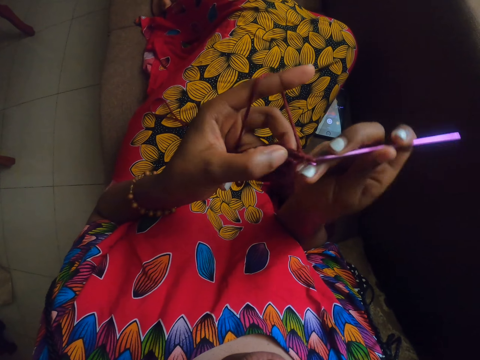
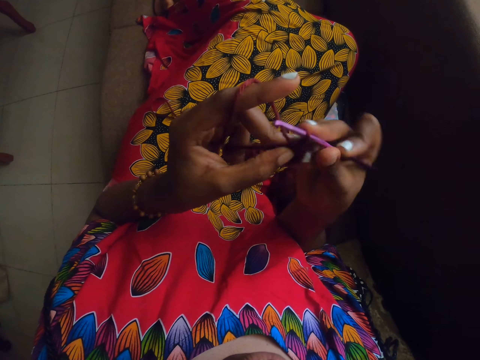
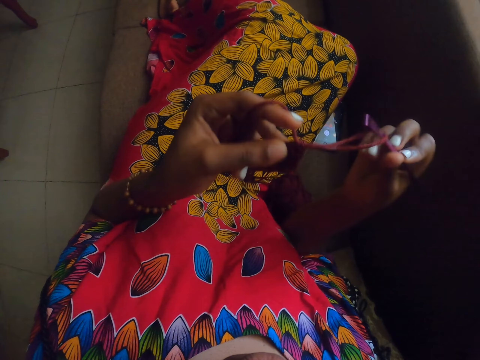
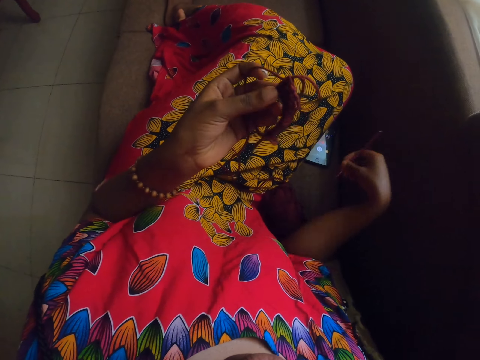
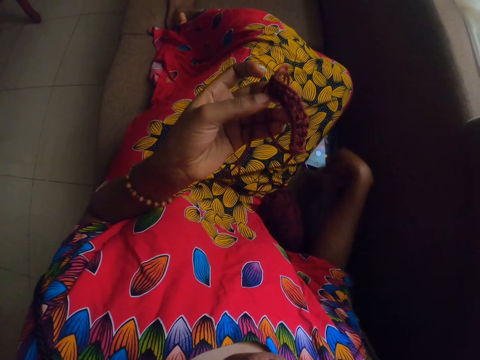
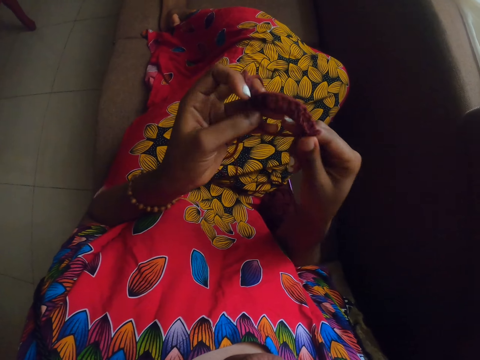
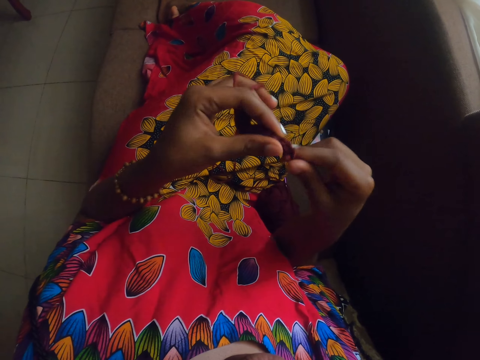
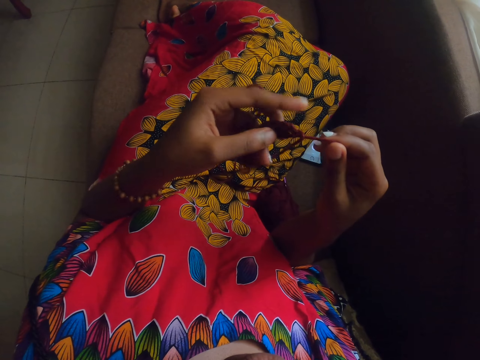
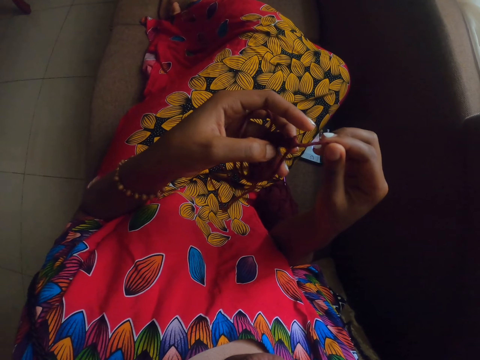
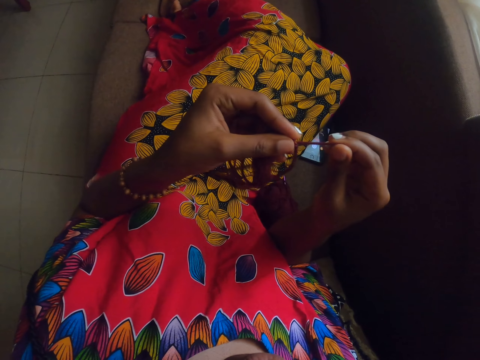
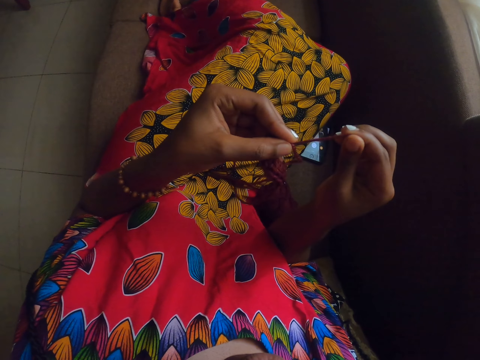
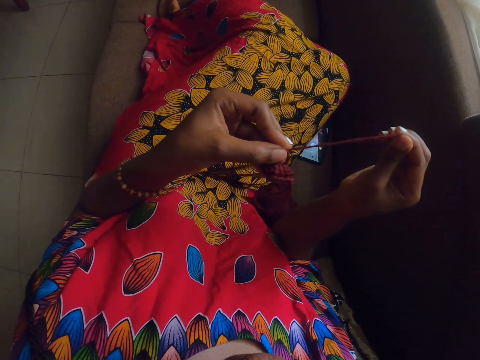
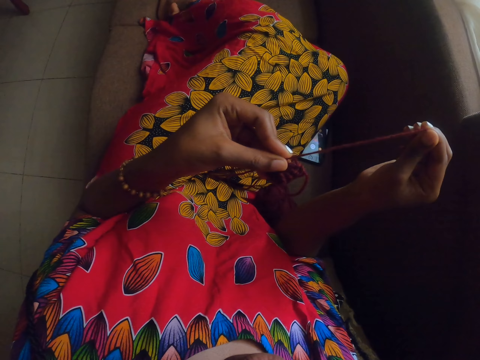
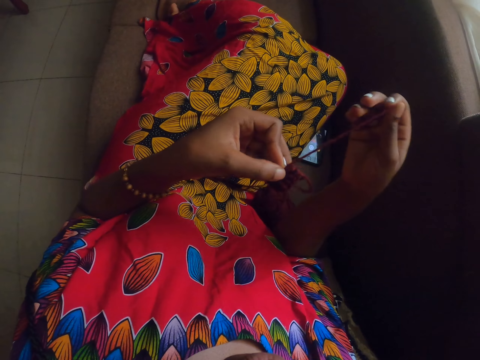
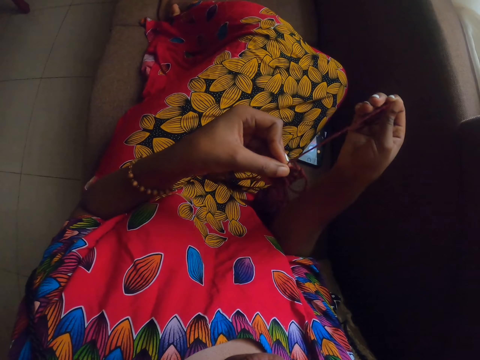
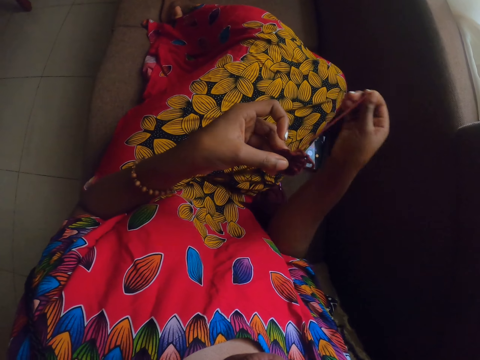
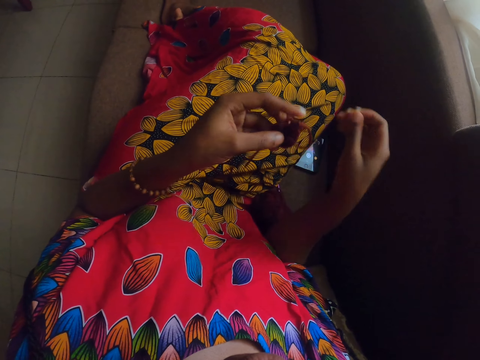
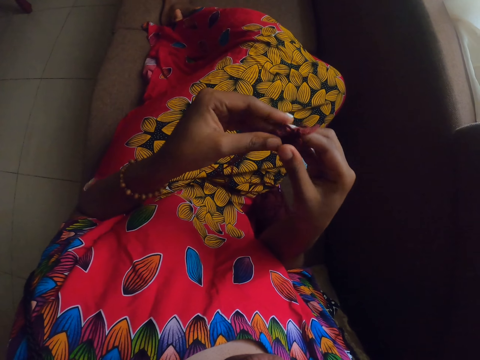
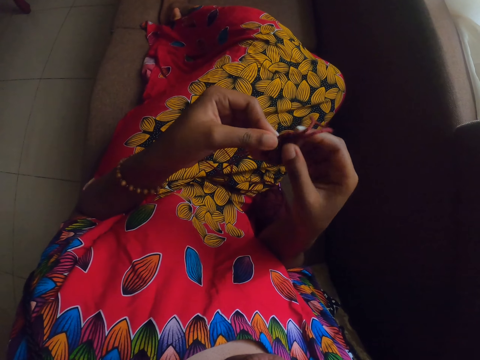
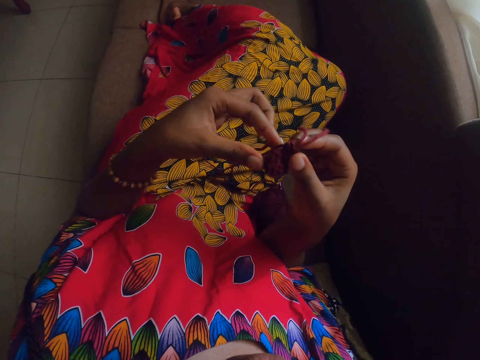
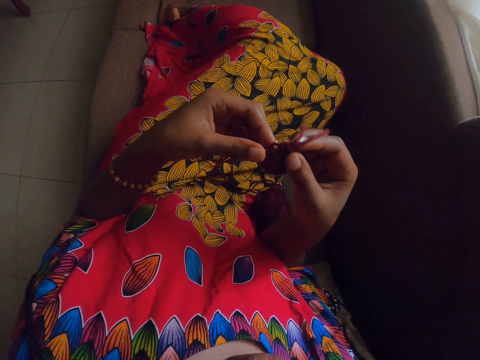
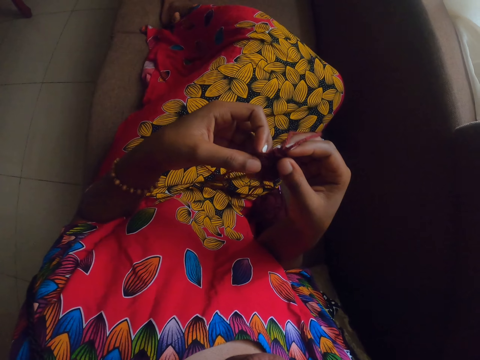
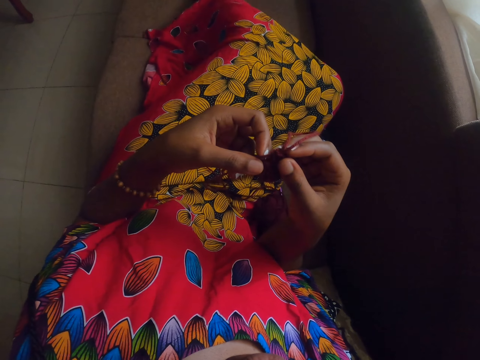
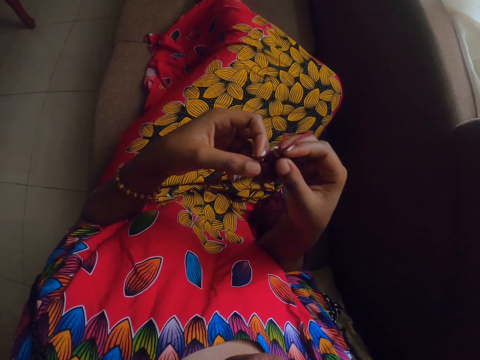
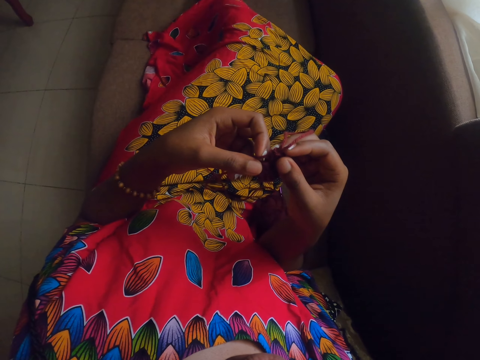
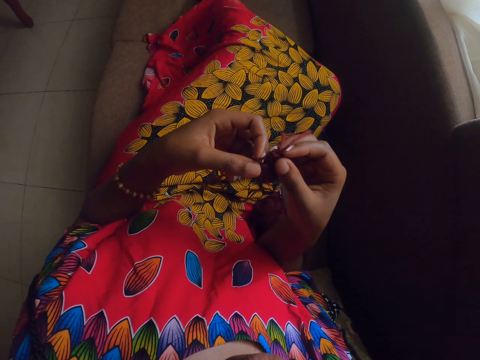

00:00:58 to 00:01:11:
The camera wearer drops the crochet hook on the couch with her right hand. She tightens the yarn with both hands. She adjusts the material.

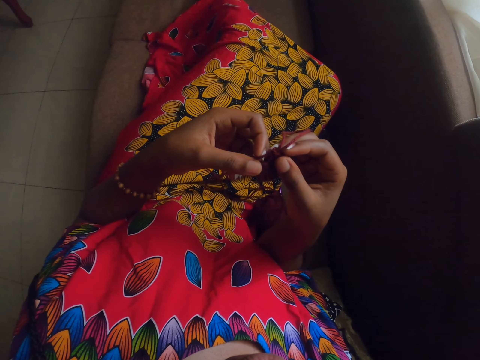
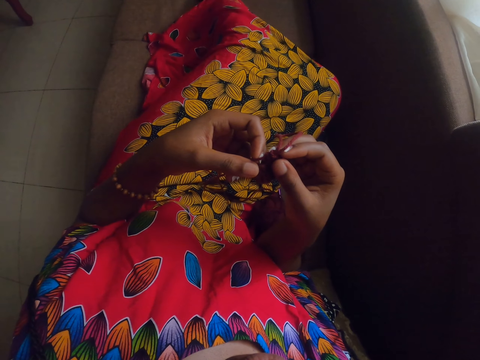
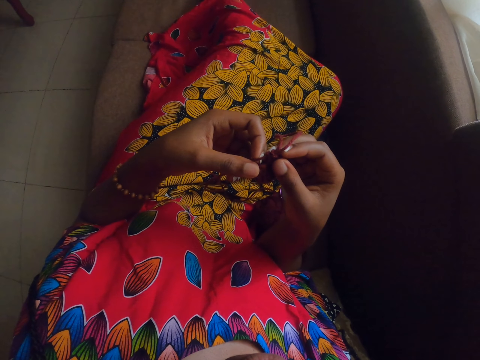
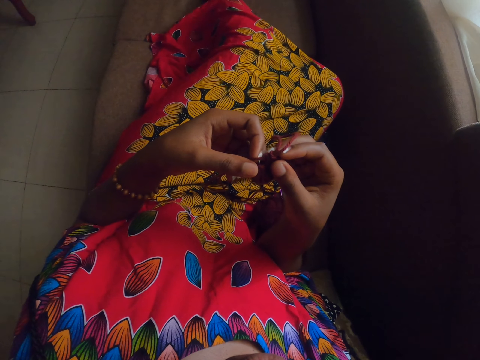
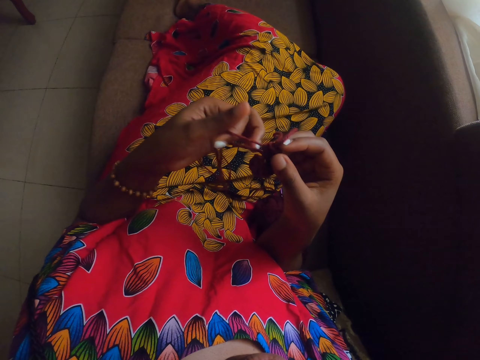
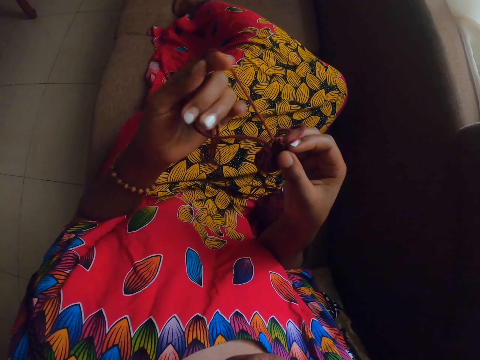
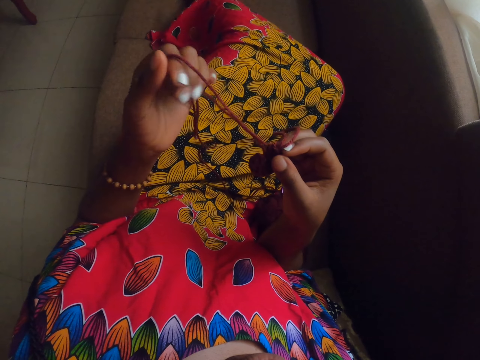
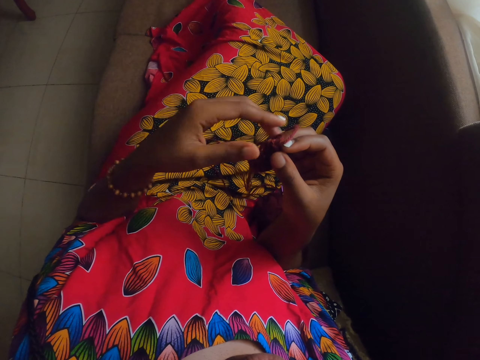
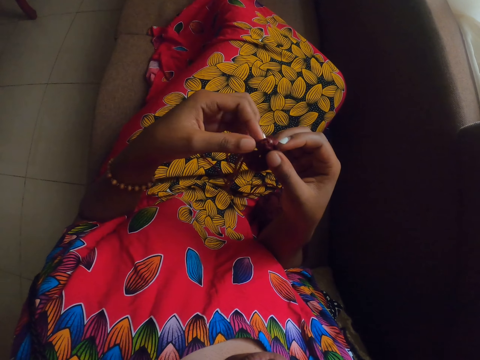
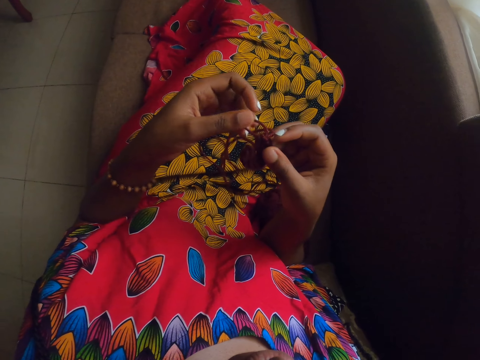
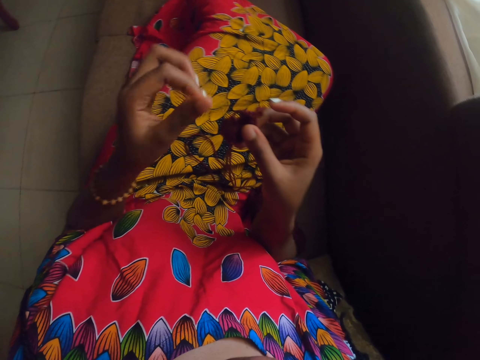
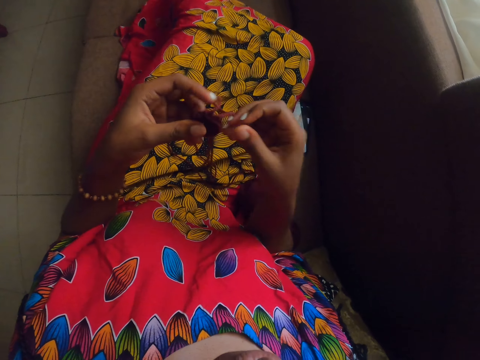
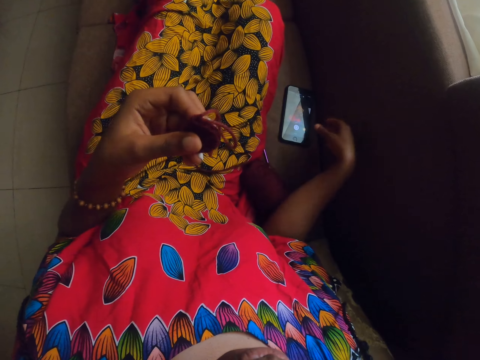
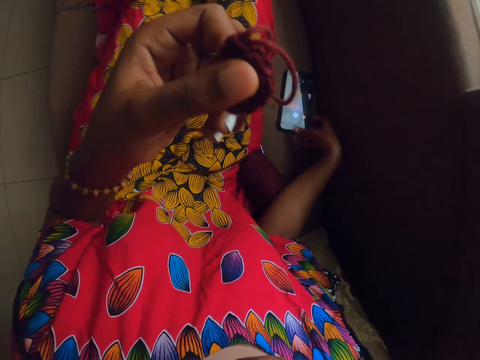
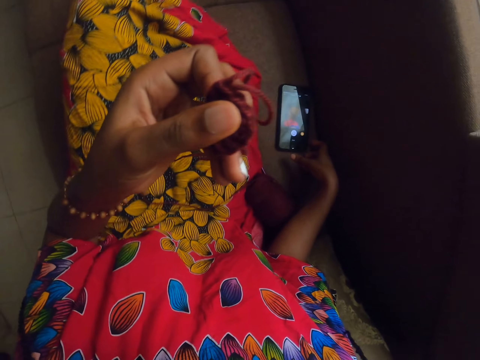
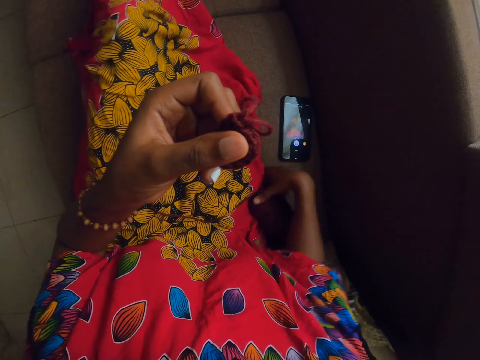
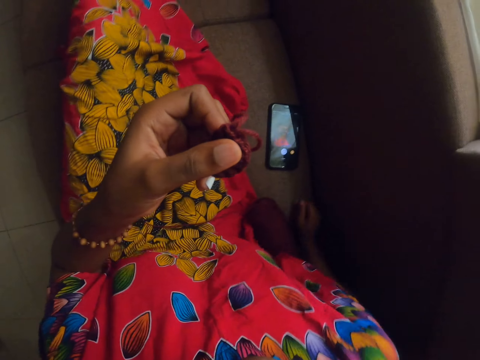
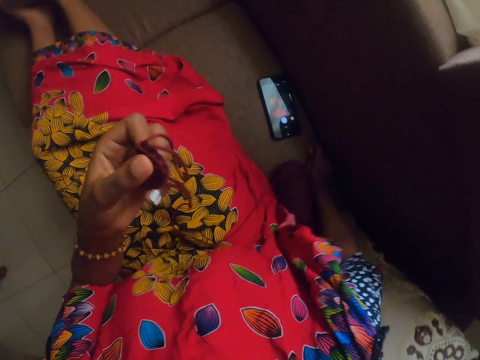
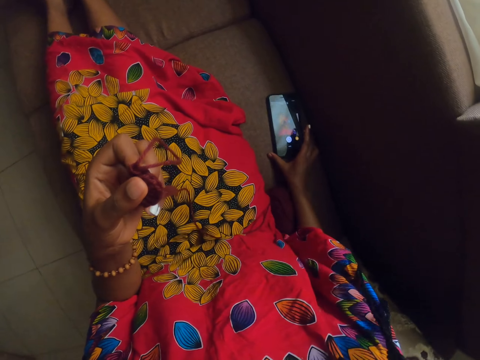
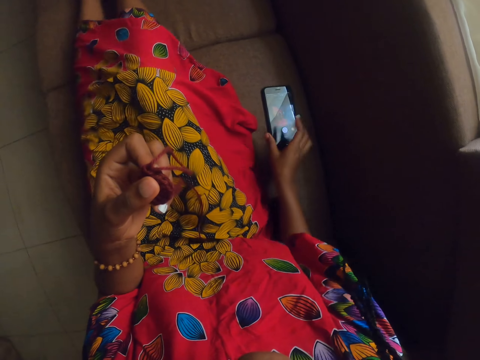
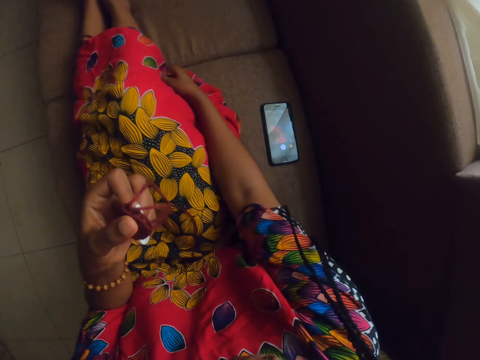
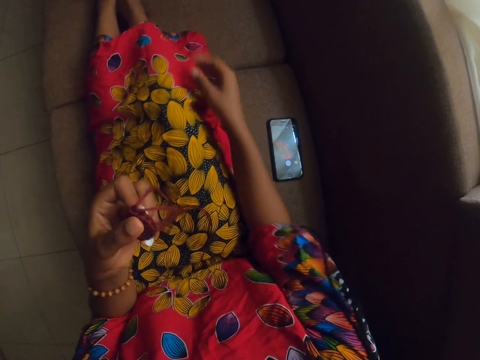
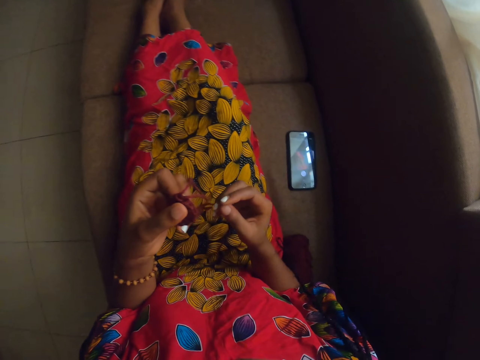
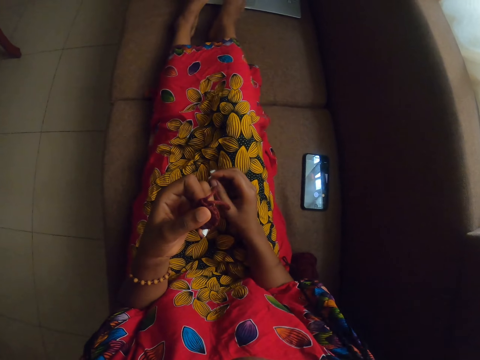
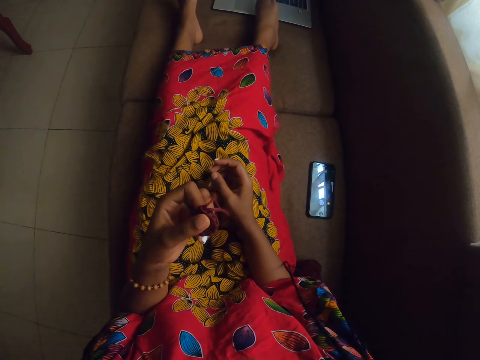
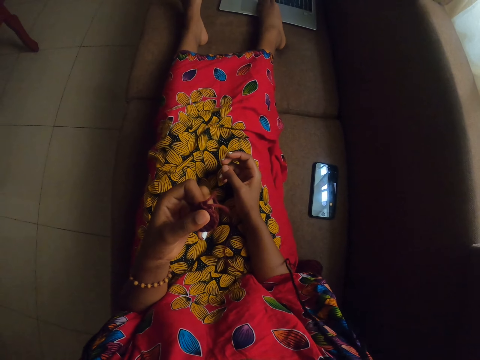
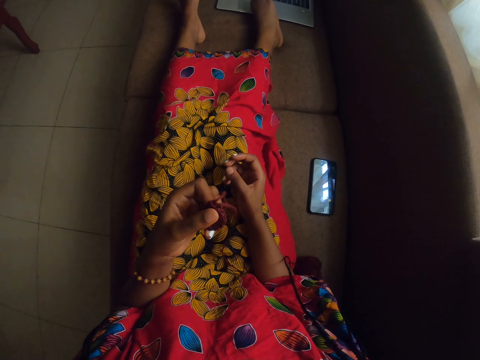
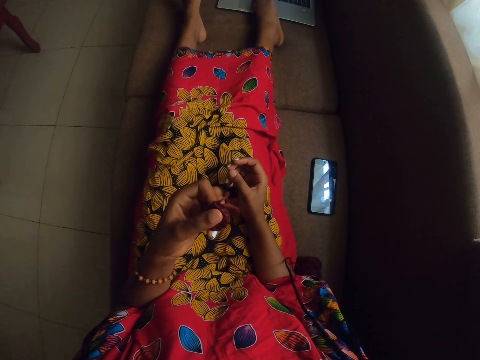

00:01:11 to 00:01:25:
The camera wearer holds the crocheted yarn with her left hand. She touches the phone. She adjusts the phone on the couch with her right hand. She moves the hand.
